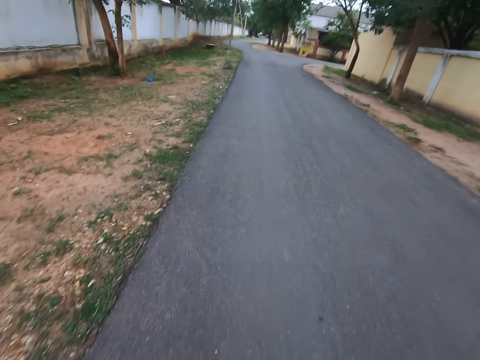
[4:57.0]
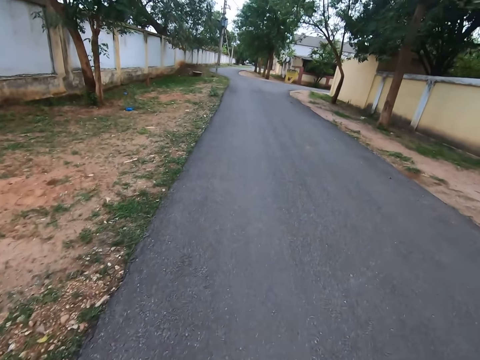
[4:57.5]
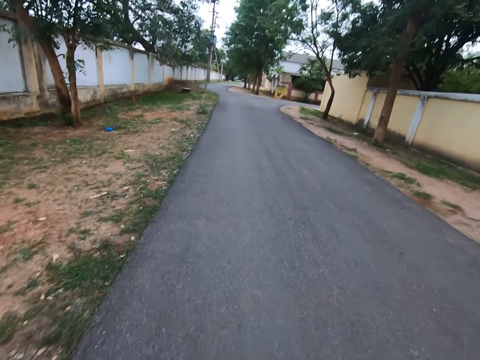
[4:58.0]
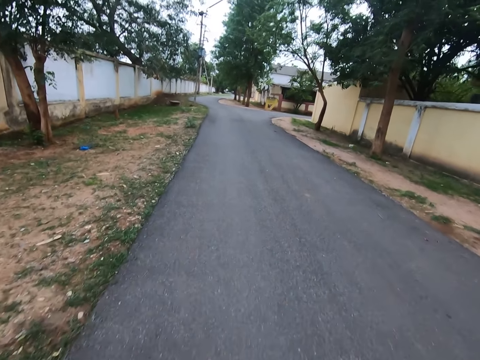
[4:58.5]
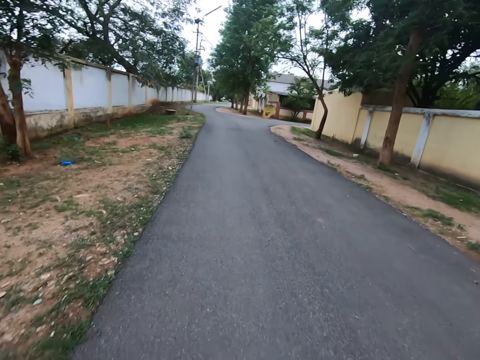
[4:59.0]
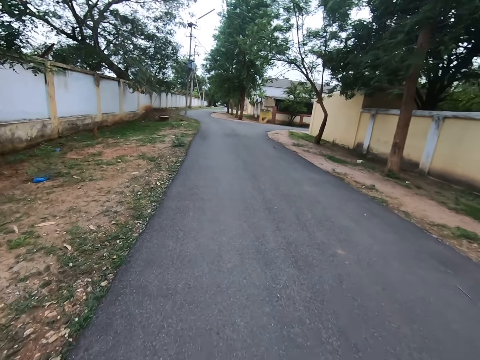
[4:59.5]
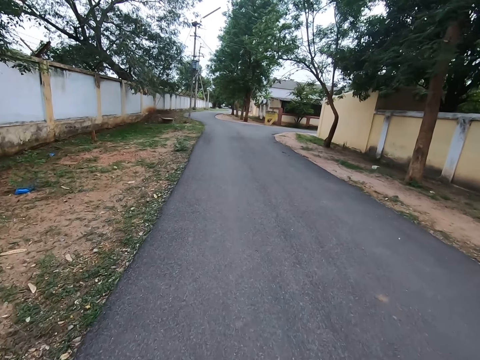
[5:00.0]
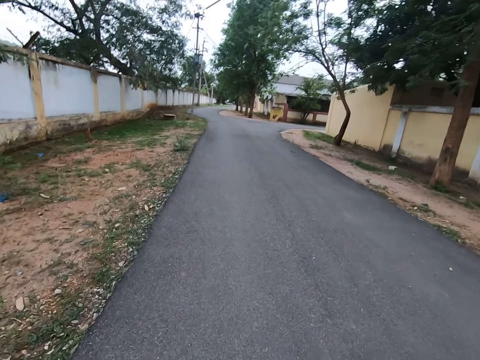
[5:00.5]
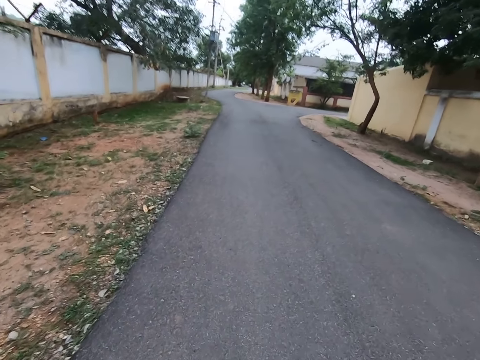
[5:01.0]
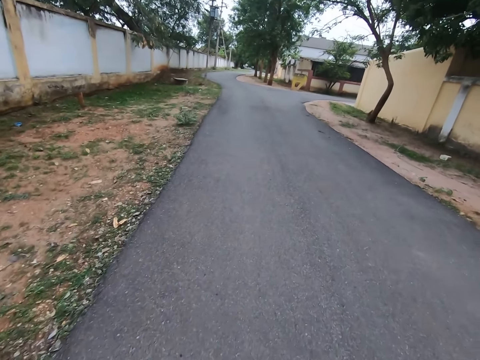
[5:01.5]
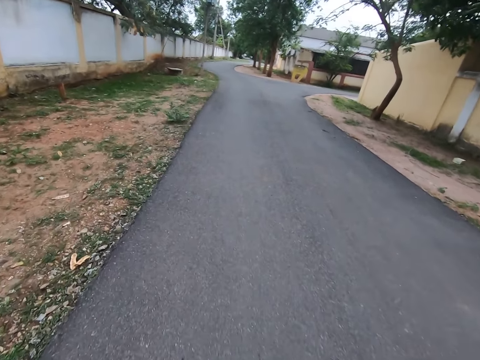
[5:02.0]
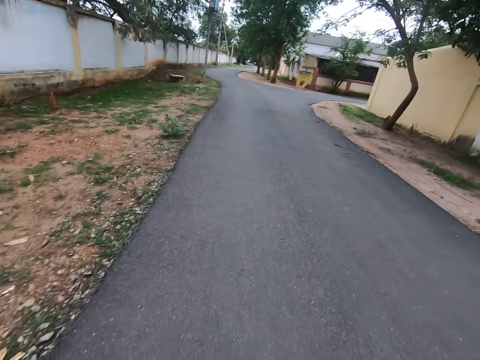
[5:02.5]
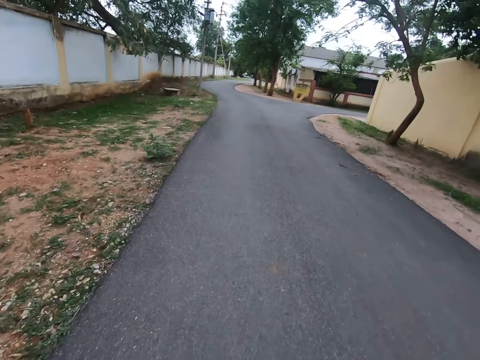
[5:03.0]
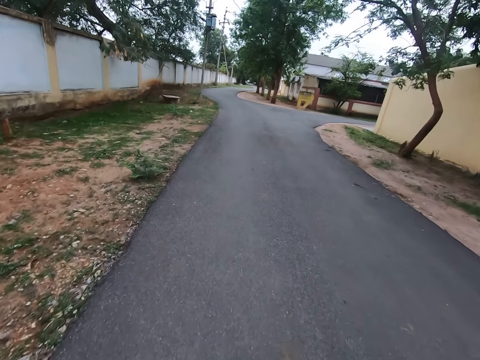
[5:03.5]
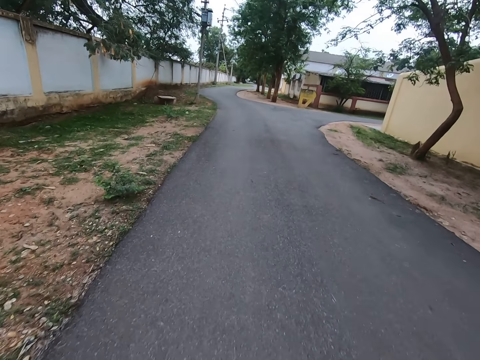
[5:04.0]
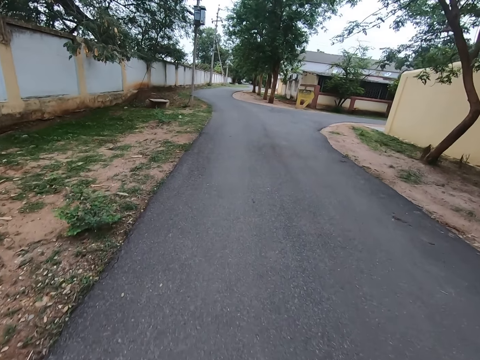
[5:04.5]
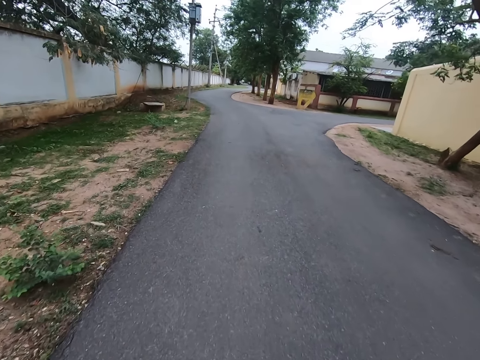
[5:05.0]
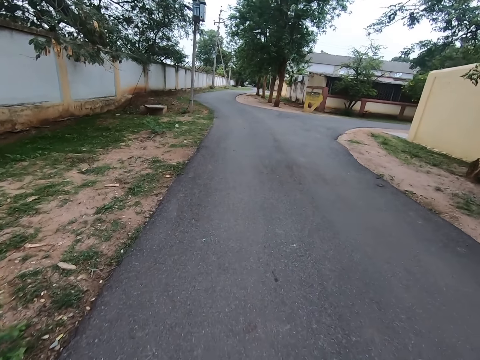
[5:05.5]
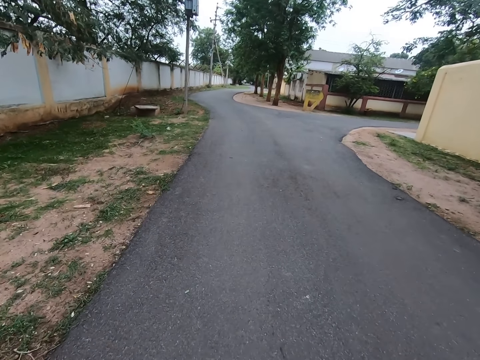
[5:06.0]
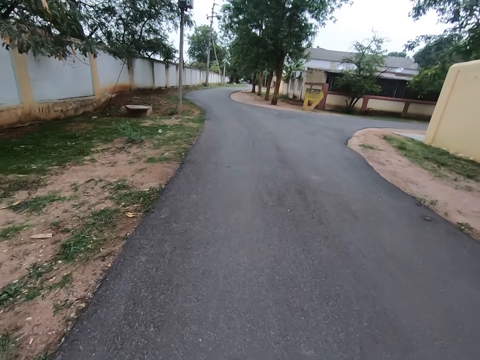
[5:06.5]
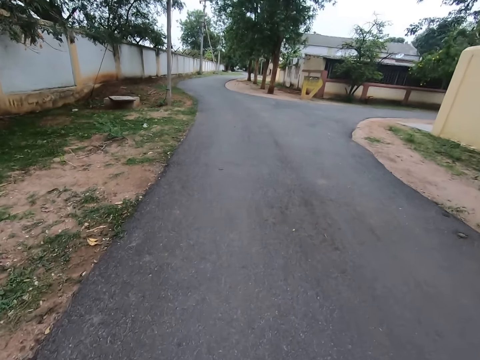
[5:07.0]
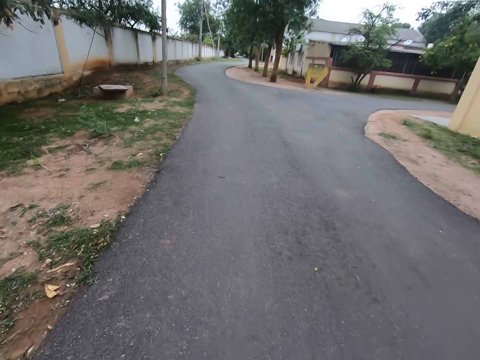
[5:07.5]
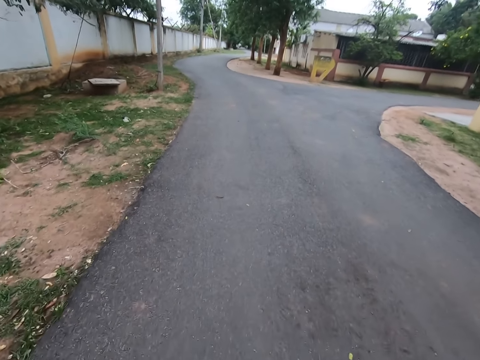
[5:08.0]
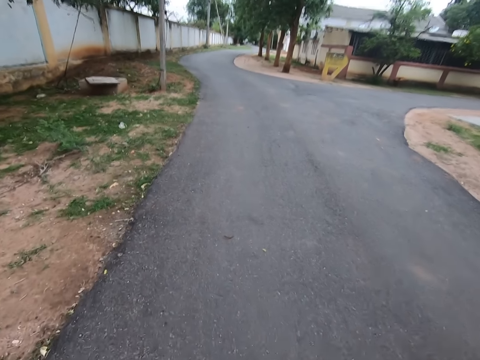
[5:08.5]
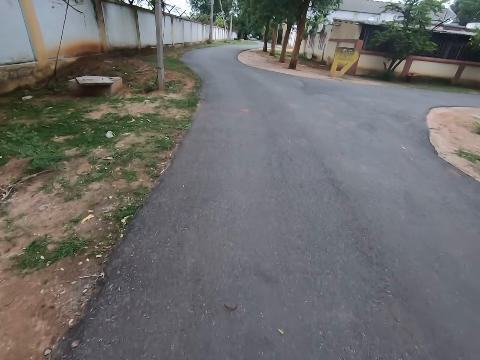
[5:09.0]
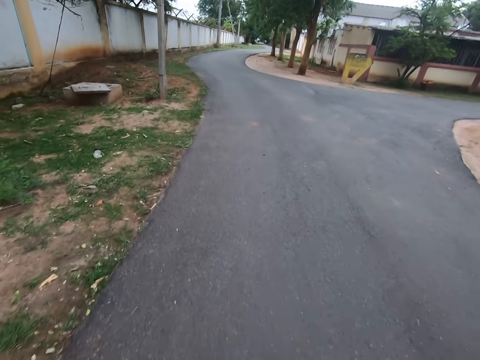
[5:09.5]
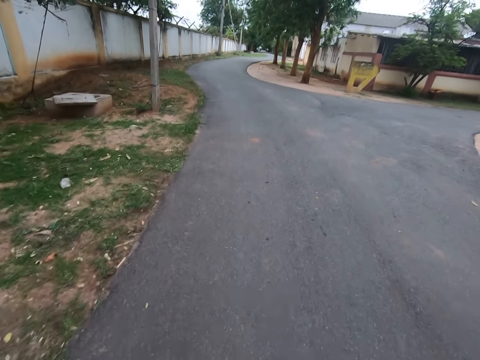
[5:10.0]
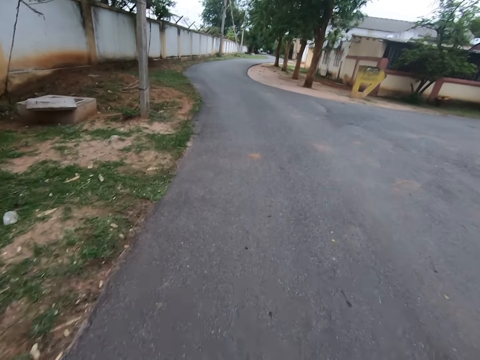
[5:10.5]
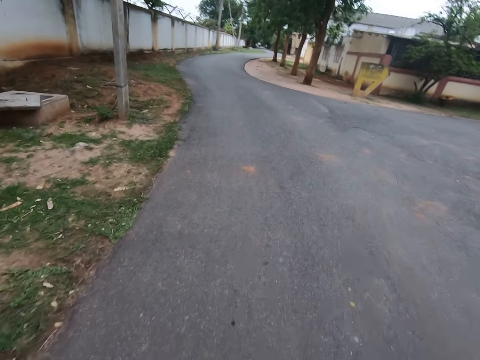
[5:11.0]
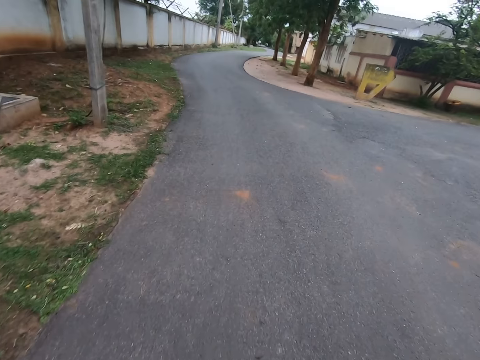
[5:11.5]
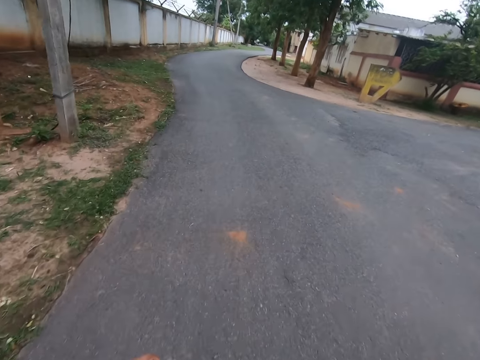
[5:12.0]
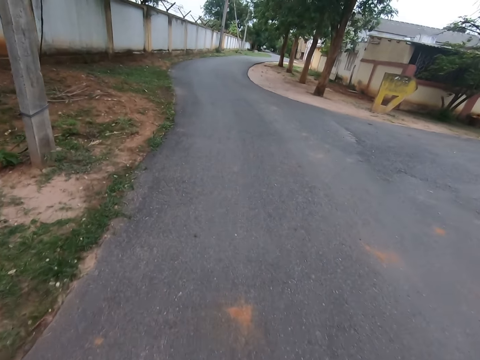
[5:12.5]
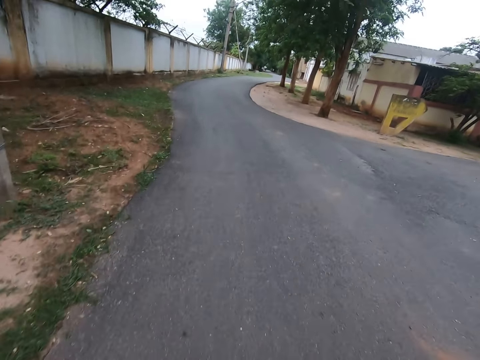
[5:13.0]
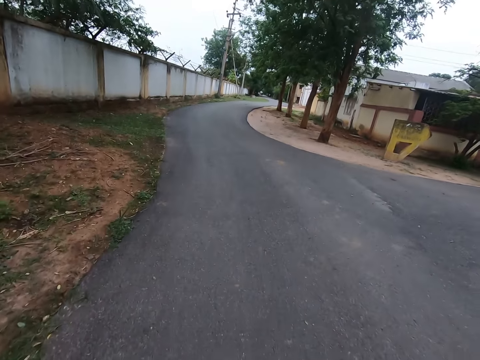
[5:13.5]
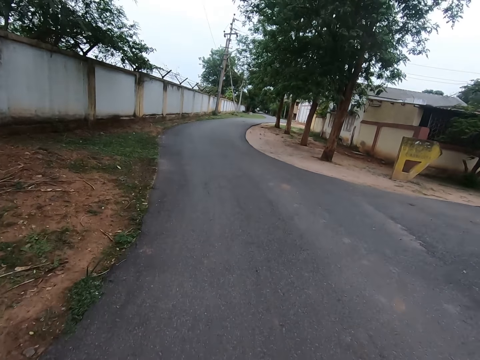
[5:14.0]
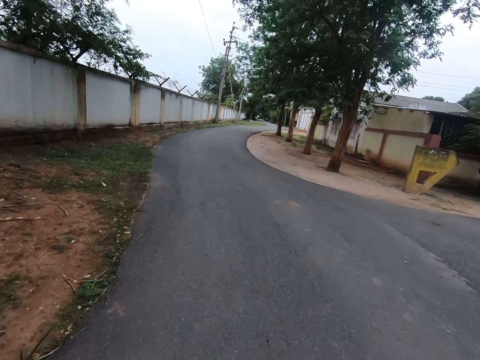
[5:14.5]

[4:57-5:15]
The camera wearer walks in front. They look in front. They look down.

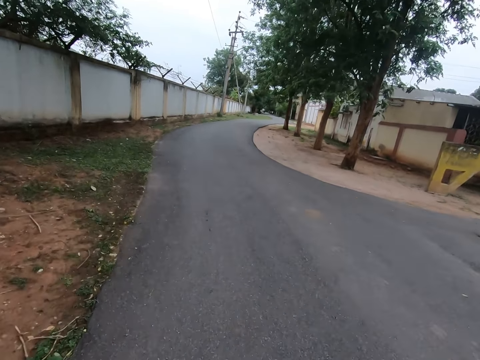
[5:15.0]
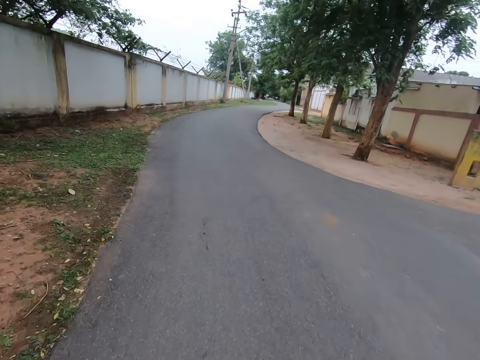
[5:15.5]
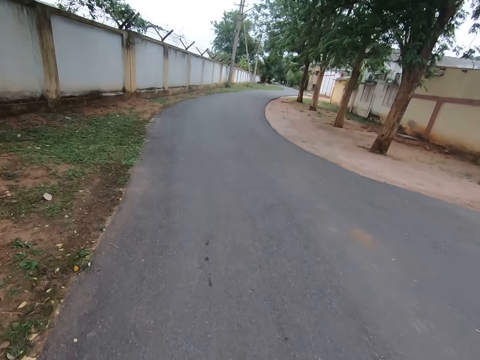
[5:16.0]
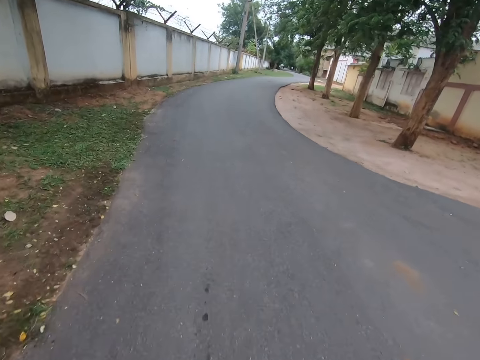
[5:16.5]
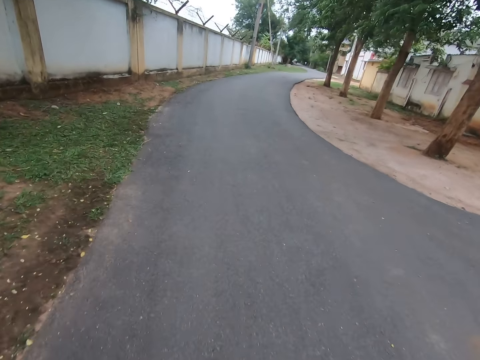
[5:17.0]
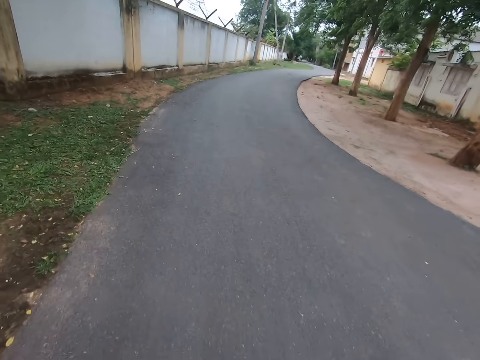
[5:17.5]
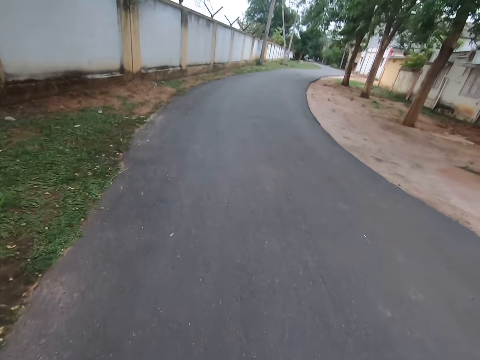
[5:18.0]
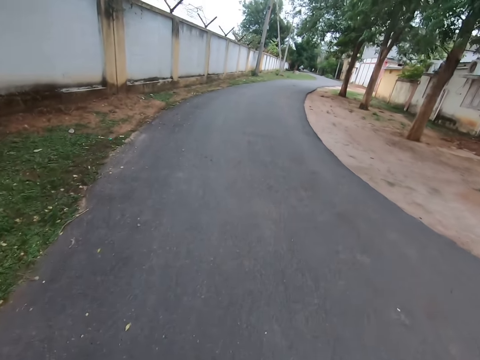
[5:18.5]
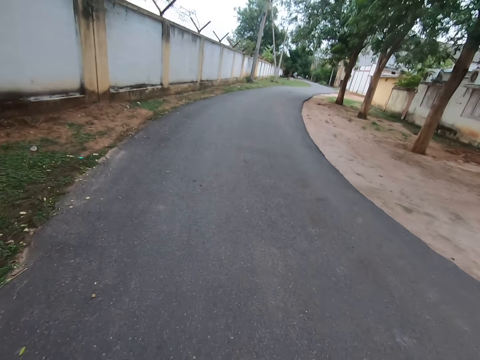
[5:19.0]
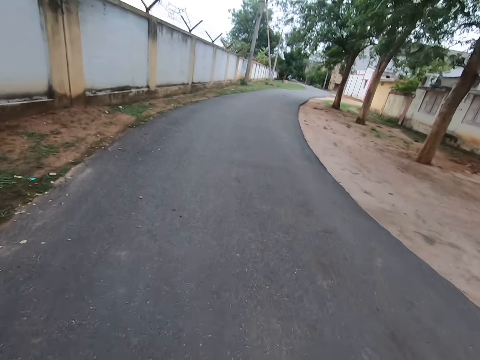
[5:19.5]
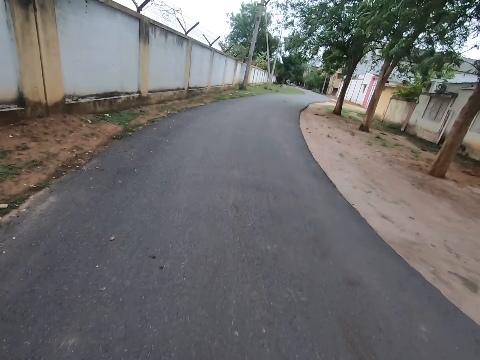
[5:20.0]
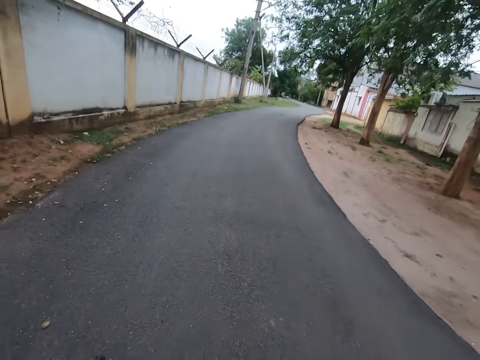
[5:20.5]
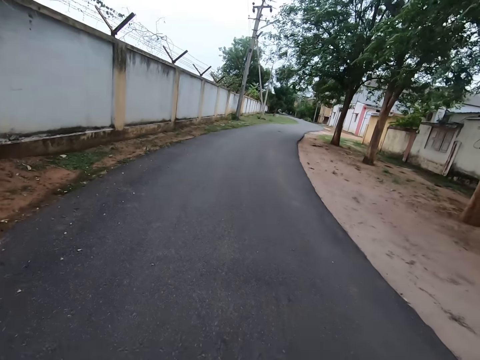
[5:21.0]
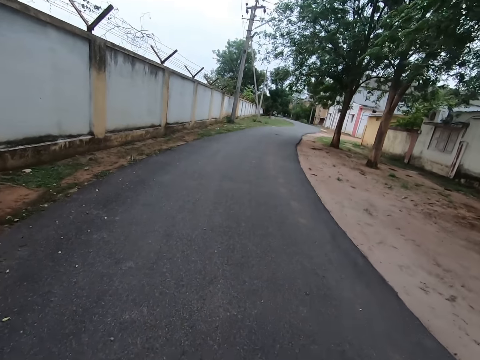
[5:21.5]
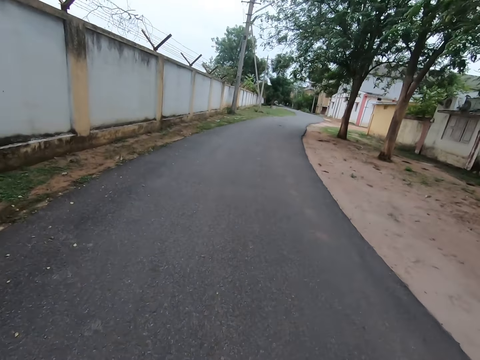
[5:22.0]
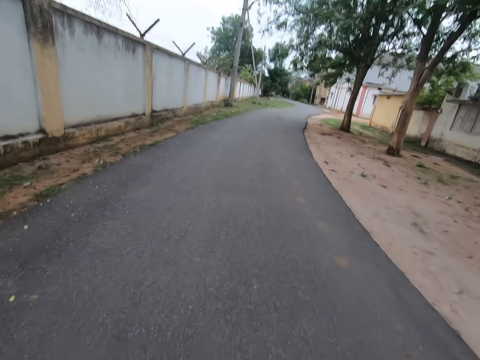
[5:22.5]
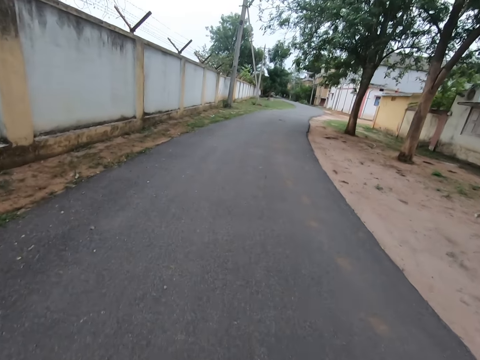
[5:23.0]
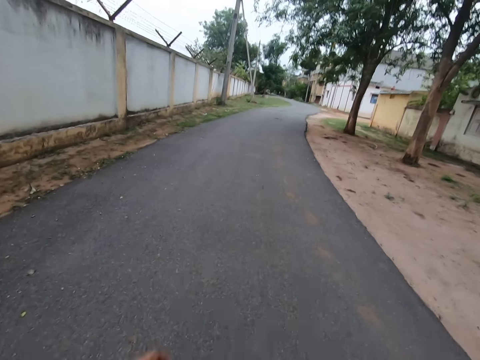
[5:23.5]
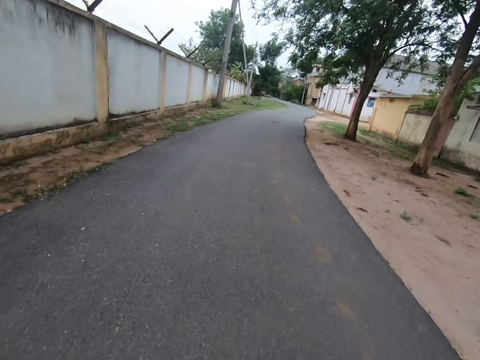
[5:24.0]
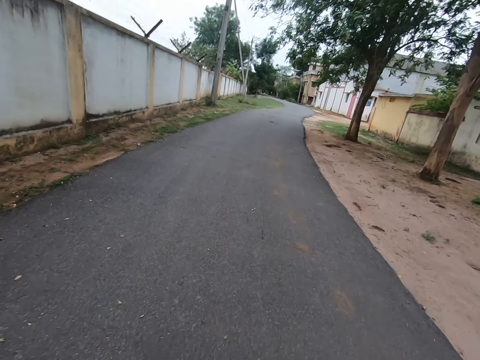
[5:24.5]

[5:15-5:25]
The camera wearer walks in front. They look in front.
